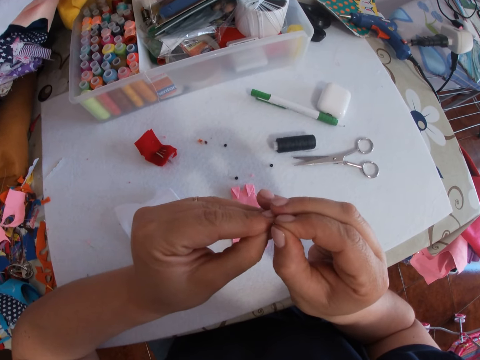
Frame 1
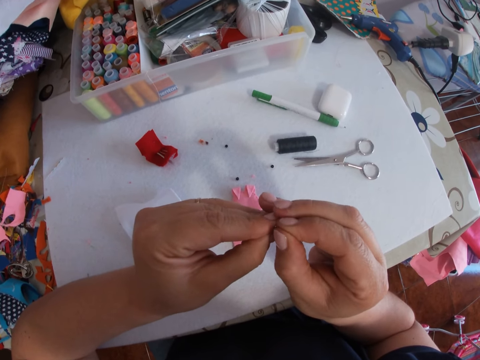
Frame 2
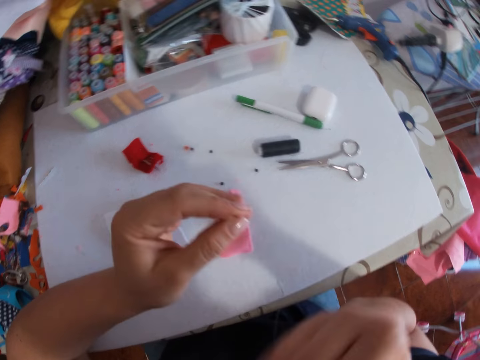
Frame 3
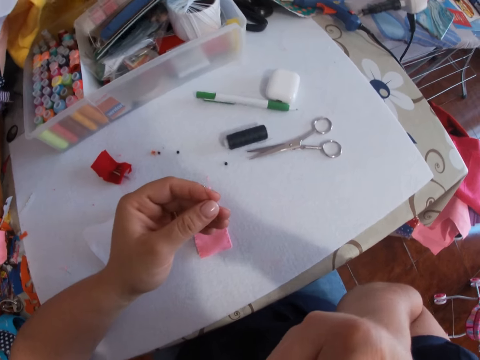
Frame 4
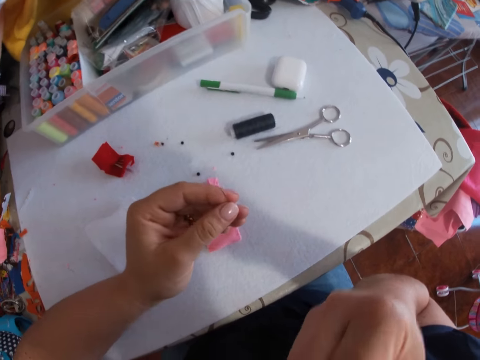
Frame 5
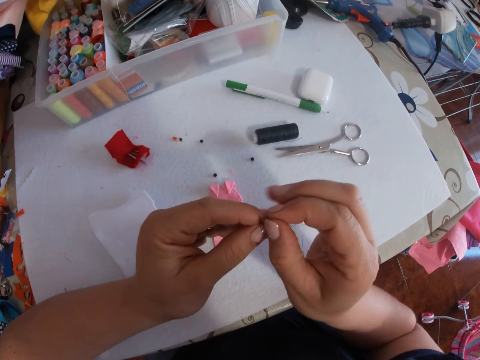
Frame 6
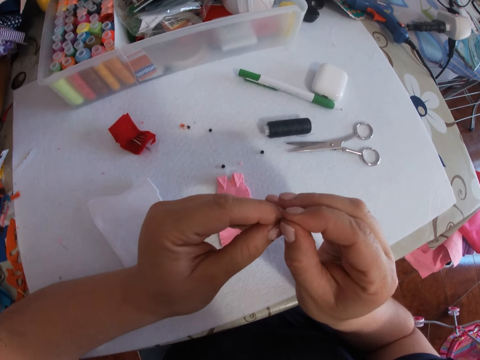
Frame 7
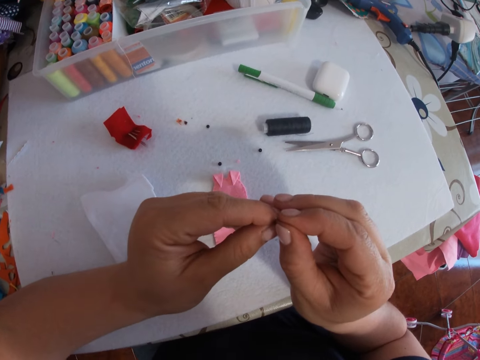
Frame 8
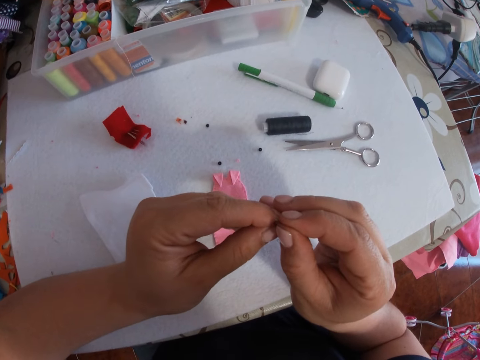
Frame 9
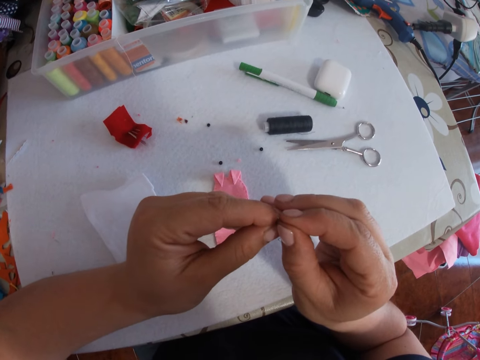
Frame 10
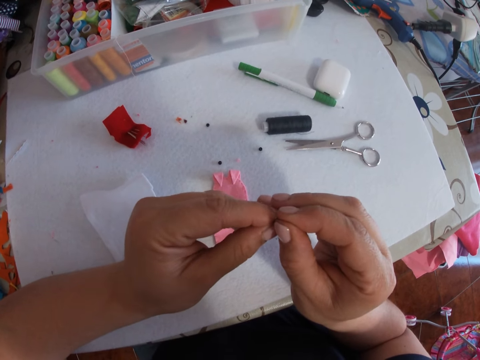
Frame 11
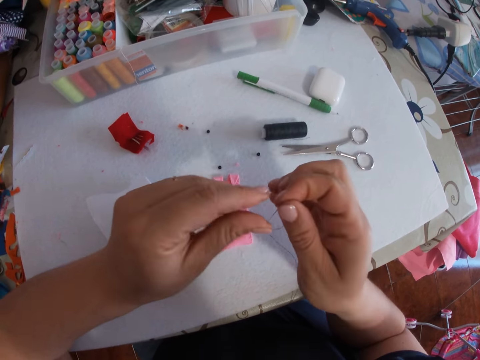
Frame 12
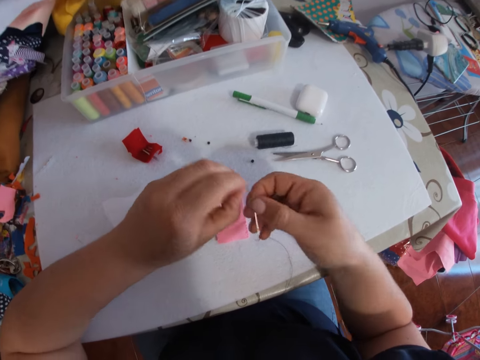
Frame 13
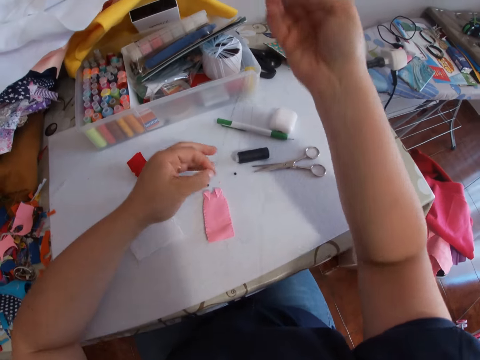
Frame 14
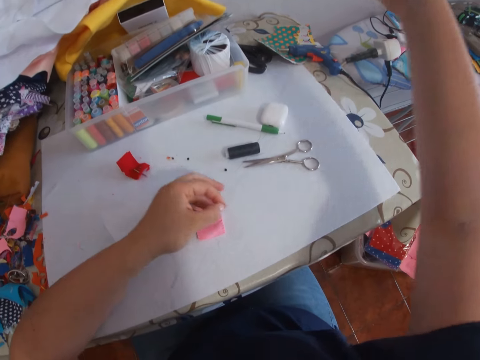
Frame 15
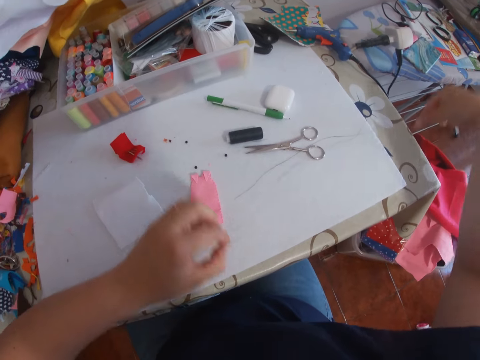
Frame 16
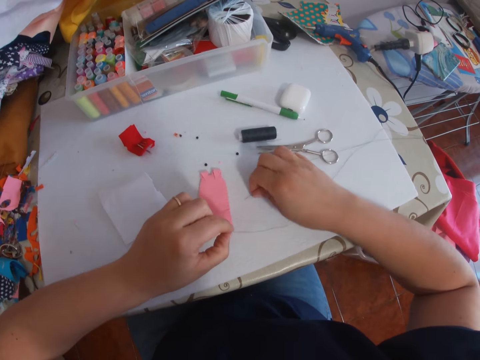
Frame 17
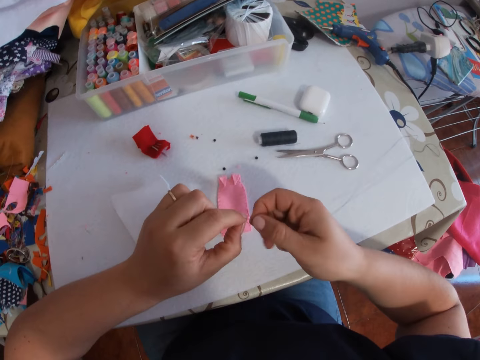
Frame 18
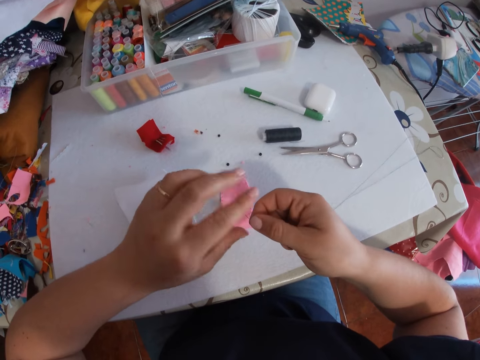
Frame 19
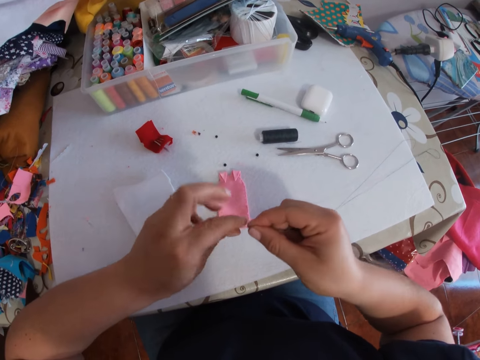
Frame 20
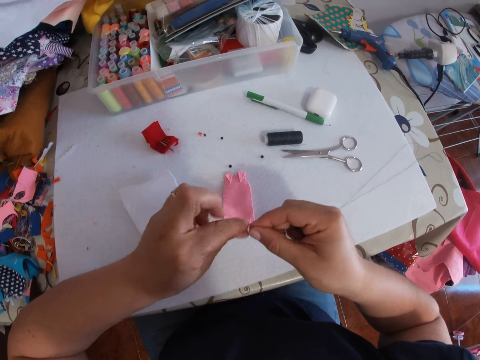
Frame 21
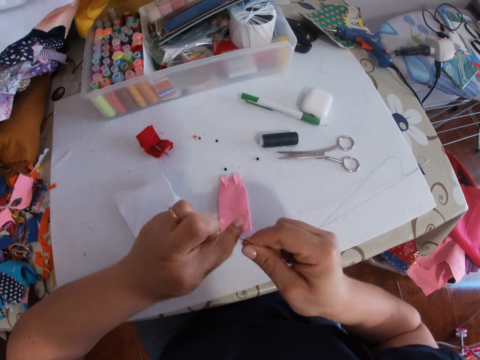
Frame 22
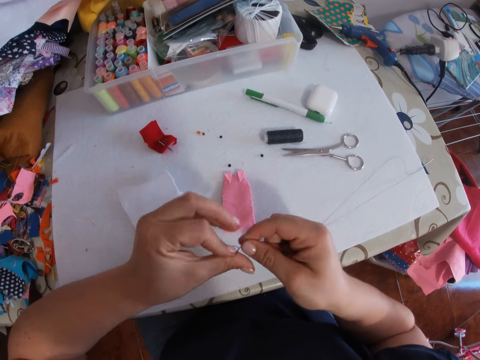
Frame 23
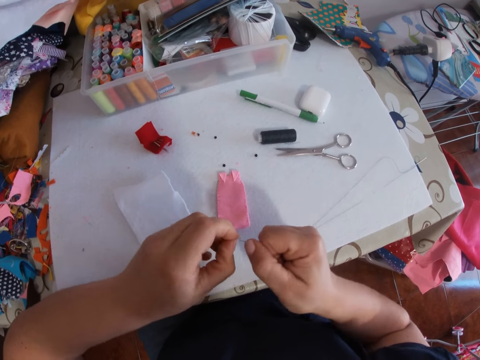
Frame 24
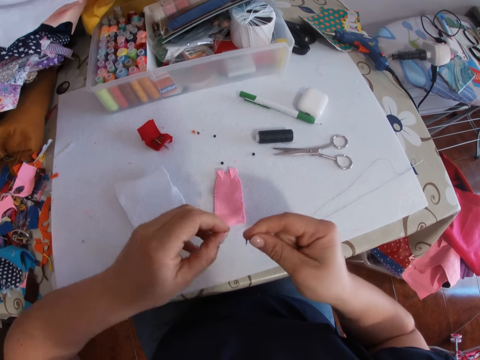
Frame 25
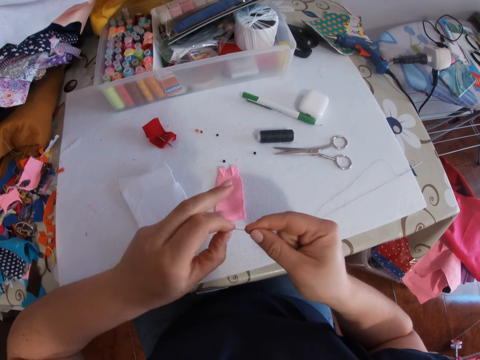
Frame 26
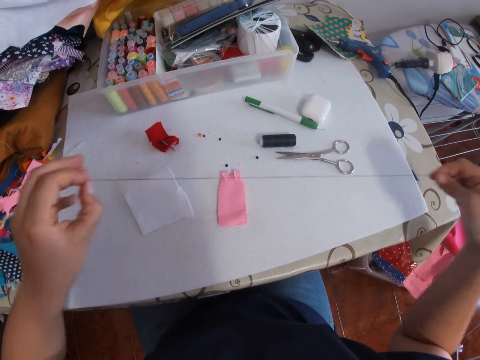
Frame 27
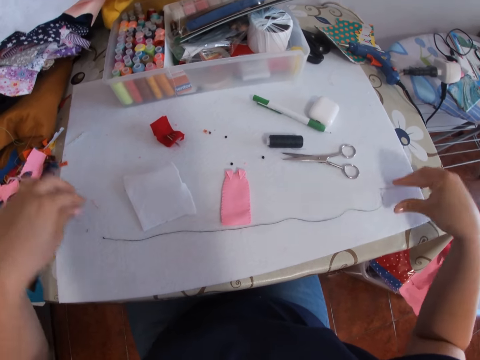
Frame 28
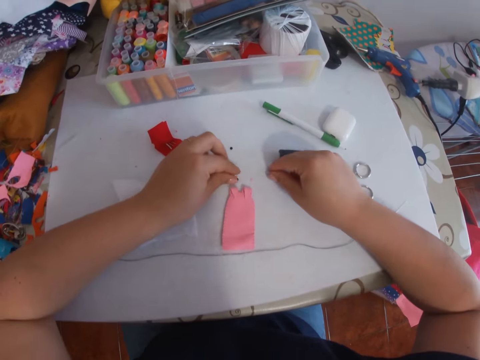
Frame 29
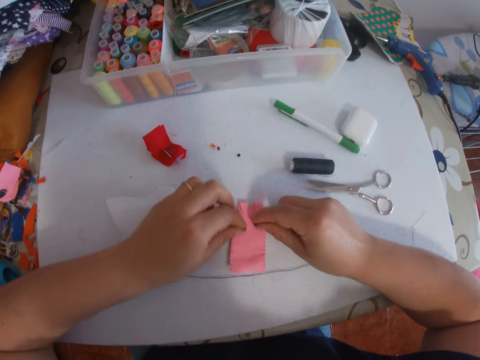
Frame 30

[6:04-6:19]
The camera wearer bites the thread. He puts the thread into his mouth with his right hand. He puts the thread into the needle with his right hand. He pulls the thread with his left hand. He places the threaded needle on the table with his right hand. He picks up the needle on the table. He turns the thread. He knots the threaded needle with both hands. He pulls the threaded needle with both hands. He places the threaded needle on the table with both hands. He picks up the button from the table with his right hand and picks up the button from the table with his left hand.

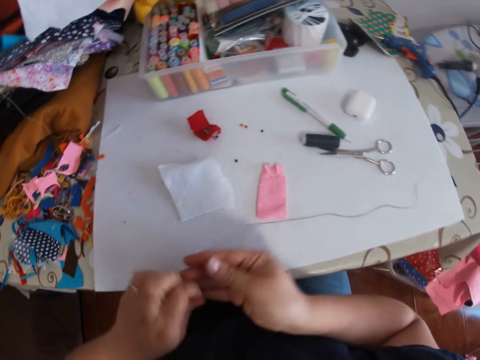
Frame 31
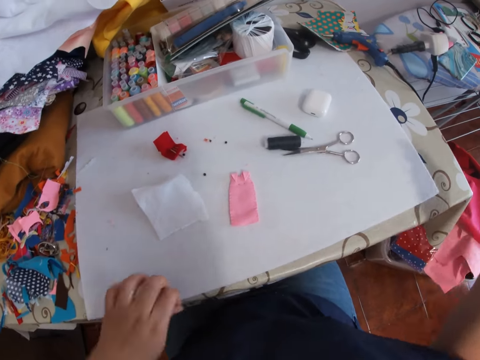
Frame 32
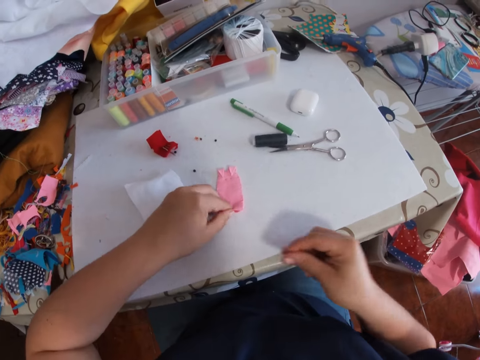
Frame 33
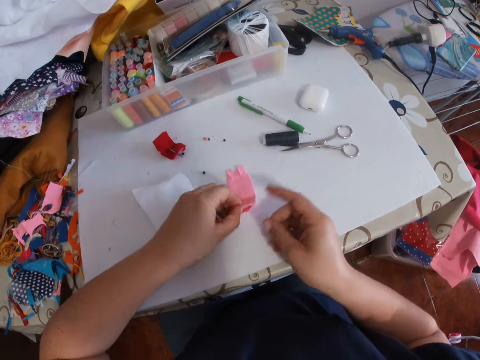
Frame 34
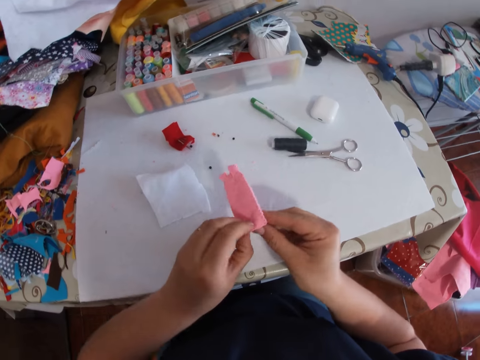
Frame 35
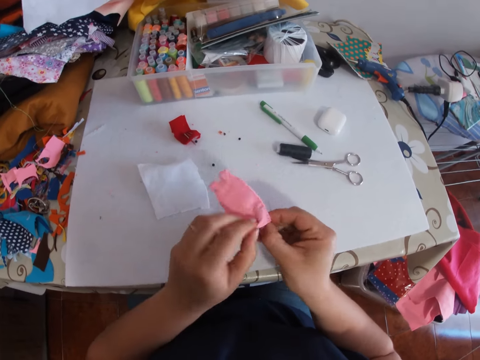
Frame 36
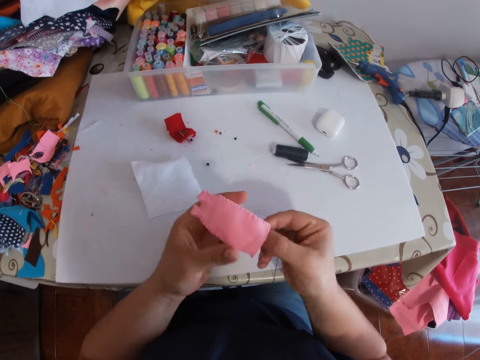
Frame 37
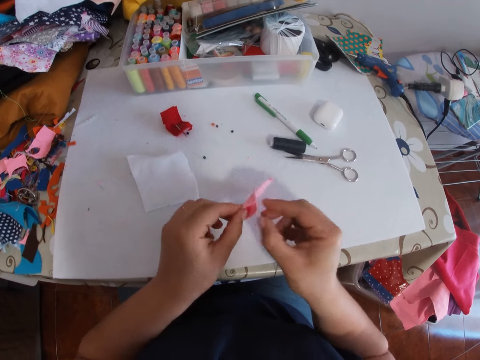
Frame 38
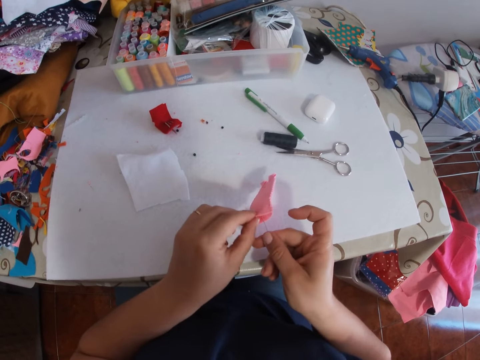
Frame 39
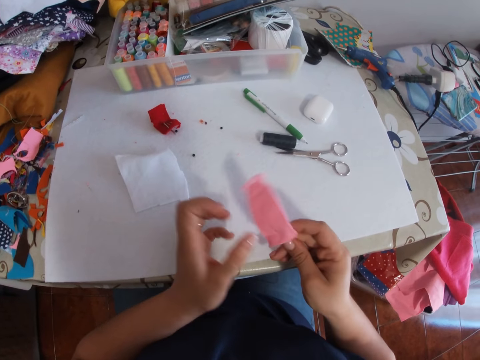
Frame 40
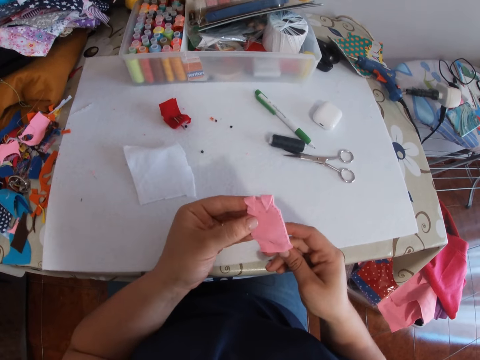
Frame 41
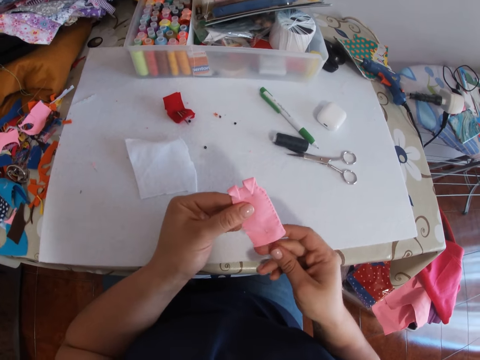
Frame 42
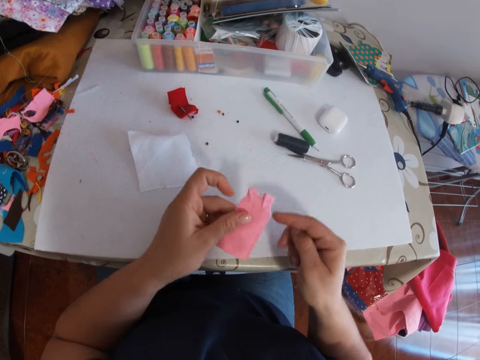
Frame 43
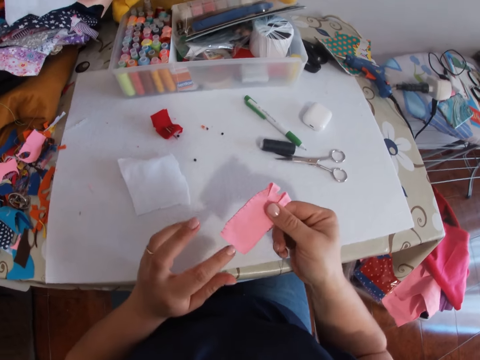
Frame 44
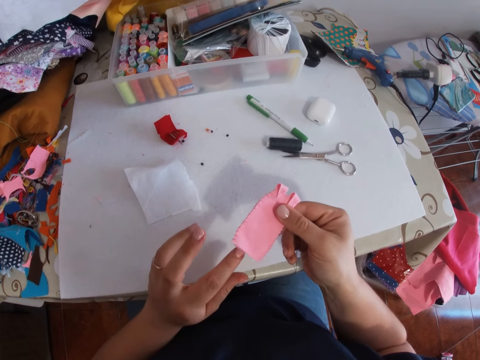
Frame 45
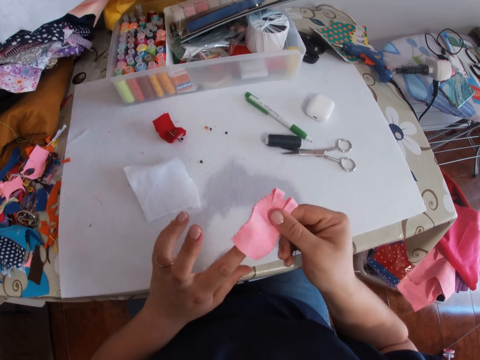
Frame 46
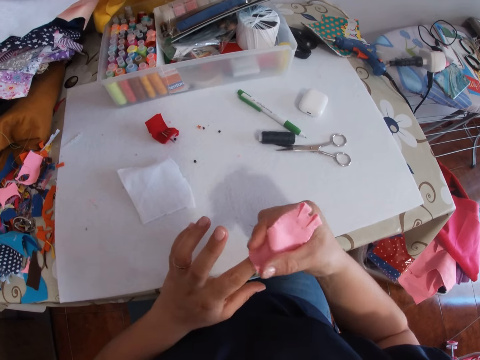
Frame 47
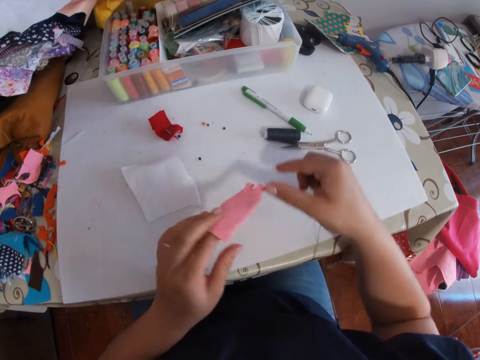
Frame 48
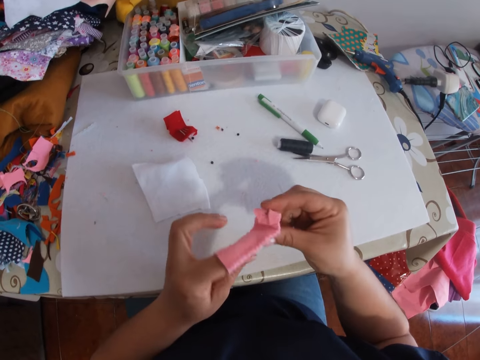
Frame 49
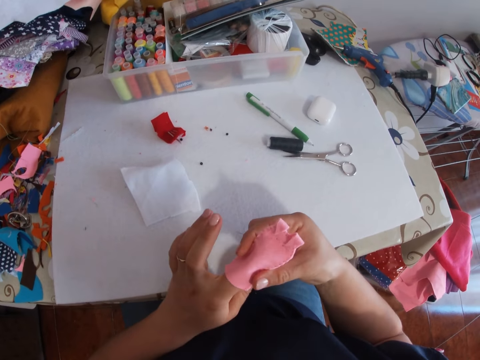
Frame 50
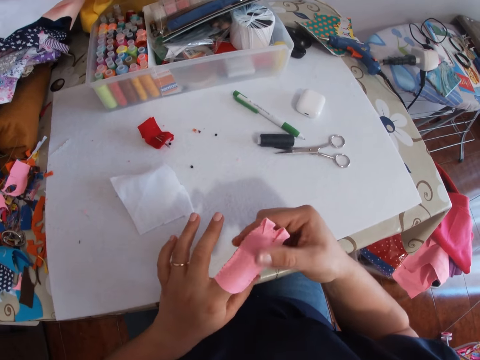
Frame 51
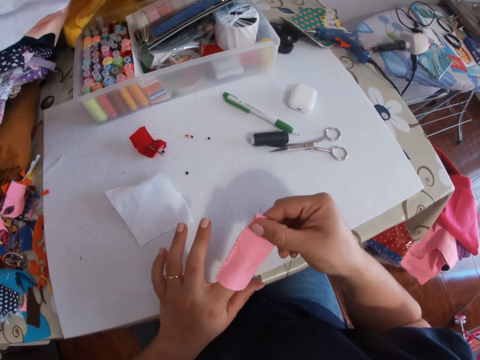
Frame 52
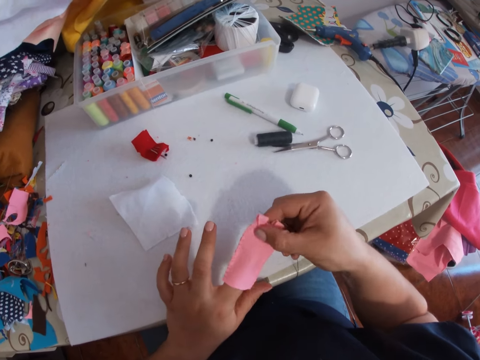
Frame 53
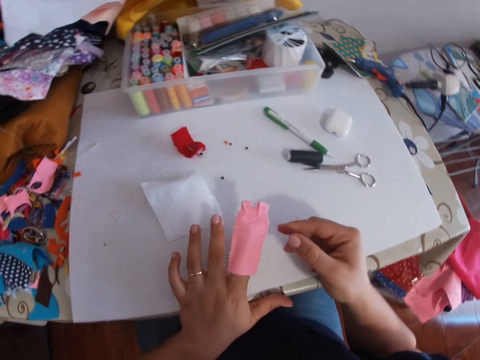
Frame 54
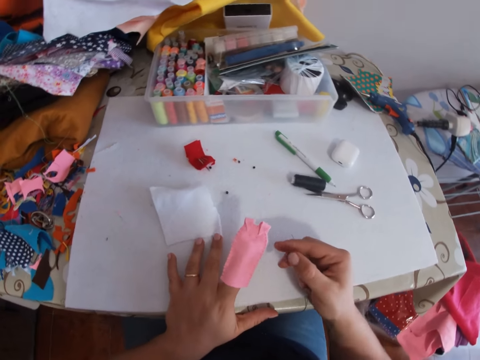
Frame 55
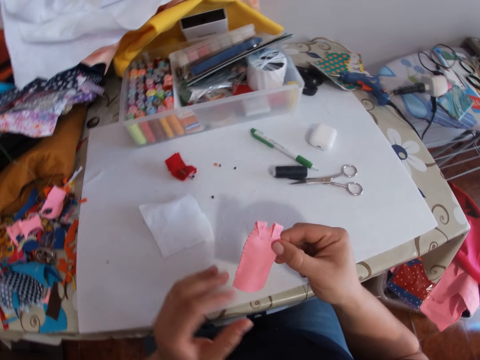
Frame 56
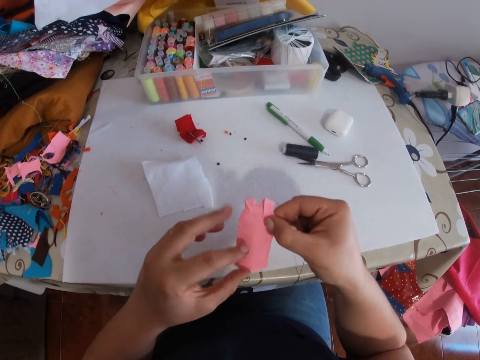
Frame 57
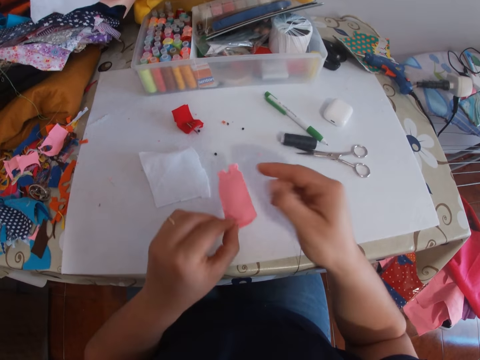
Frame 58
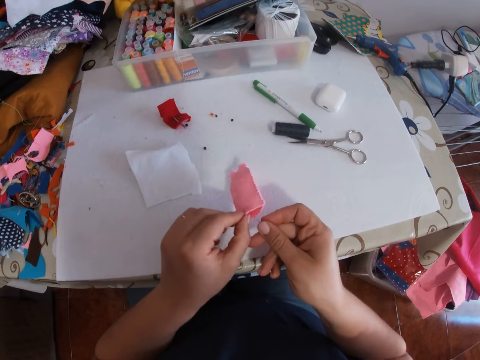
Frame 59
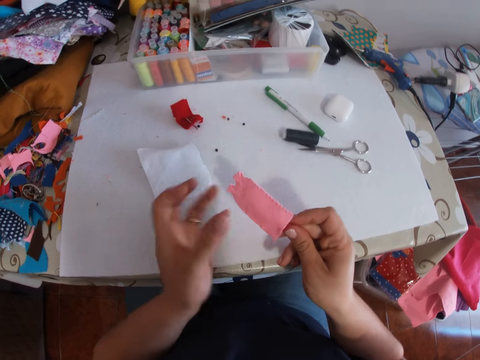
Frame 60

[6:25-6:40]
The camera wearer picks up the threaded needle from the table with his left hand. He holds the threaded needle with both hands. He stretches the thread. He holds the threaded needle with his right hand. He picks up the pink piece of fabric or felt fabric with his left hand. He holds the pink piece of fabric with both hands. He stretches the felt fabric. He sews the felt fabric with the needle. He holds the felt fabric. He puts his left finger into the pink piece of fabric. He fixes the felt fabric on the finger. He looks at the felt fabric. He removes his left finger from the pink piece of fabric. He turns the felt fabric. He holds the pink piece of fabric with his left hand.
